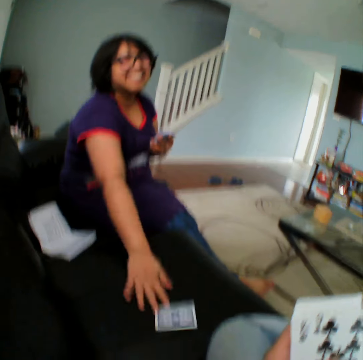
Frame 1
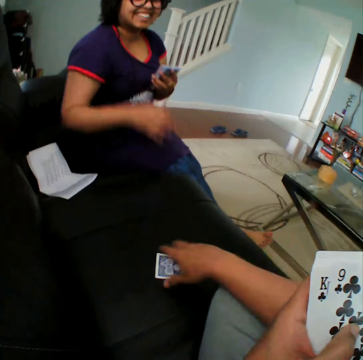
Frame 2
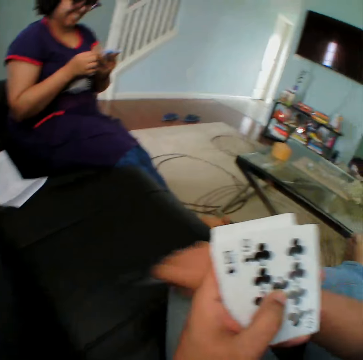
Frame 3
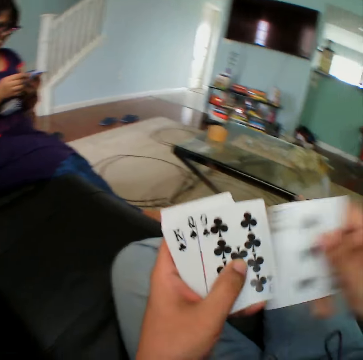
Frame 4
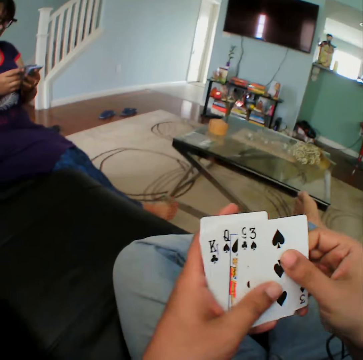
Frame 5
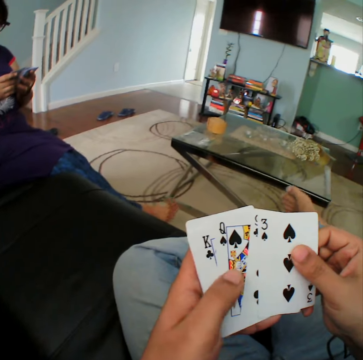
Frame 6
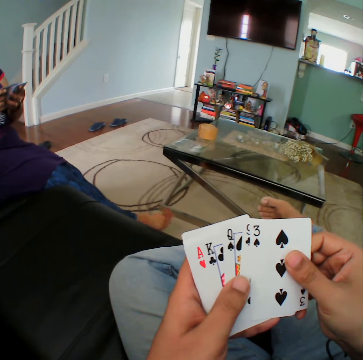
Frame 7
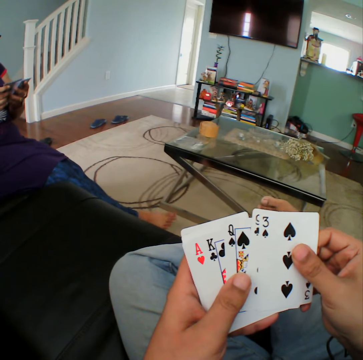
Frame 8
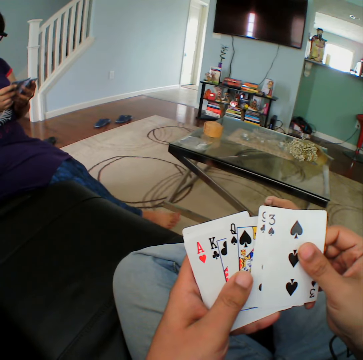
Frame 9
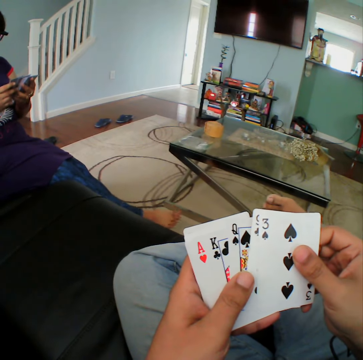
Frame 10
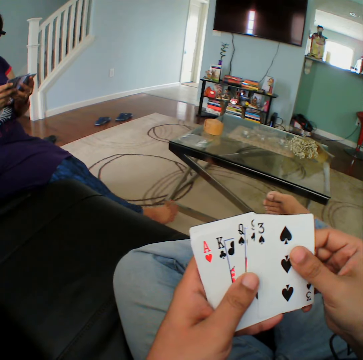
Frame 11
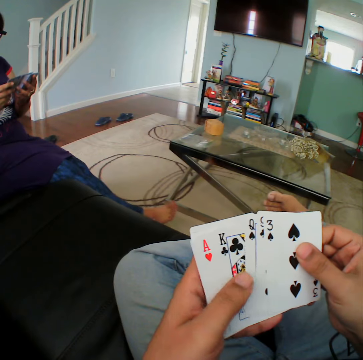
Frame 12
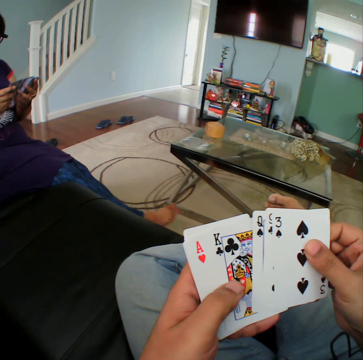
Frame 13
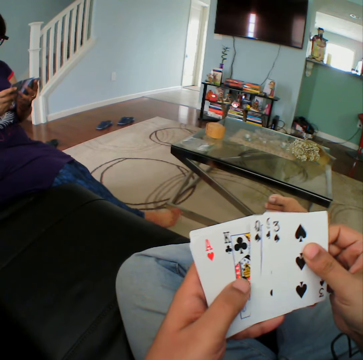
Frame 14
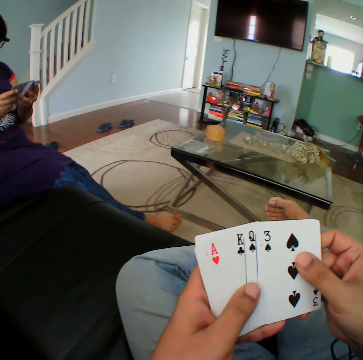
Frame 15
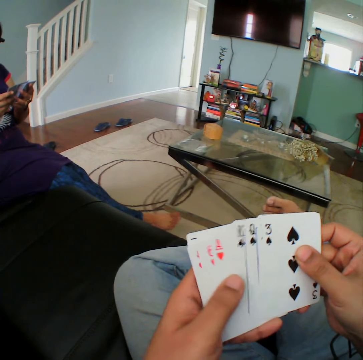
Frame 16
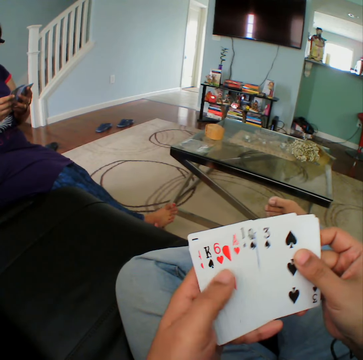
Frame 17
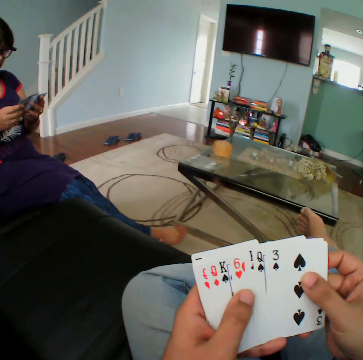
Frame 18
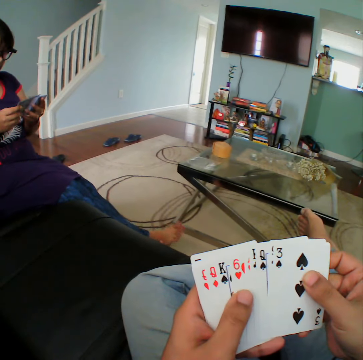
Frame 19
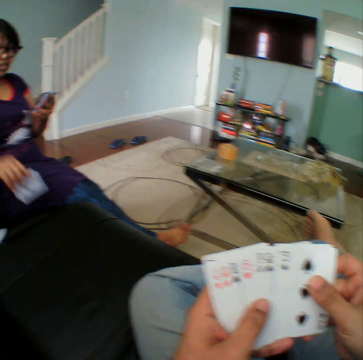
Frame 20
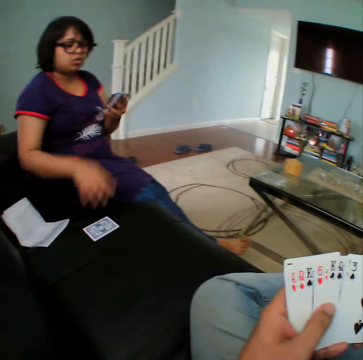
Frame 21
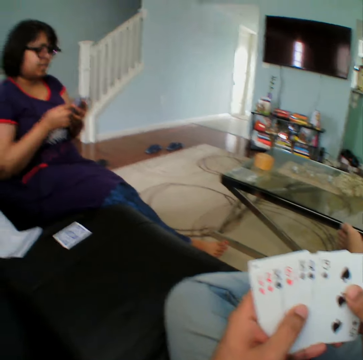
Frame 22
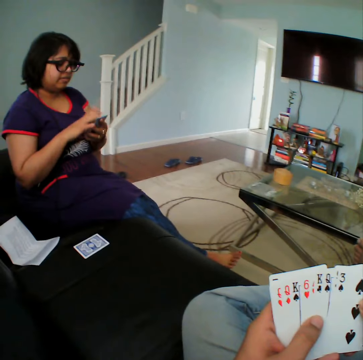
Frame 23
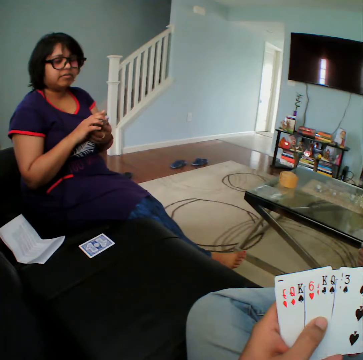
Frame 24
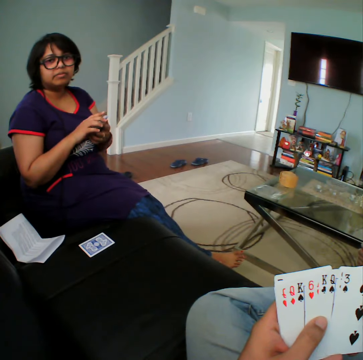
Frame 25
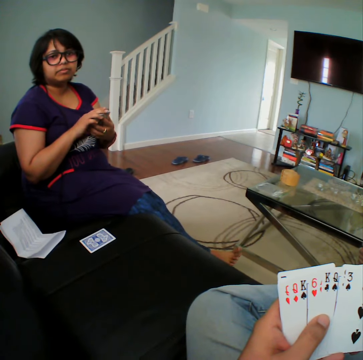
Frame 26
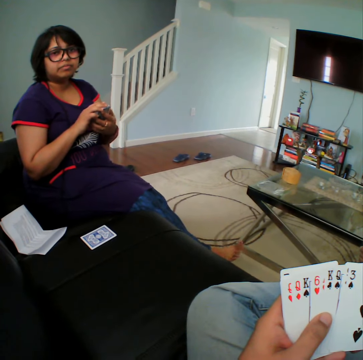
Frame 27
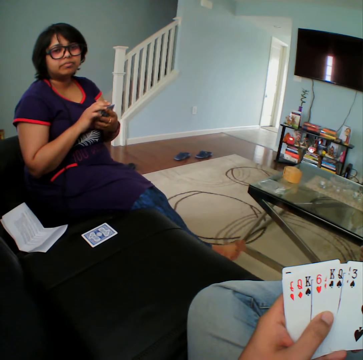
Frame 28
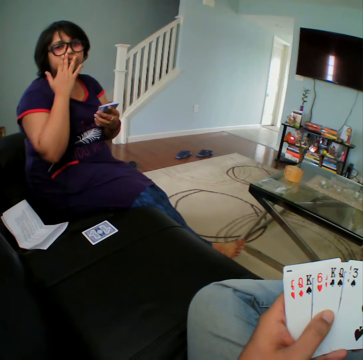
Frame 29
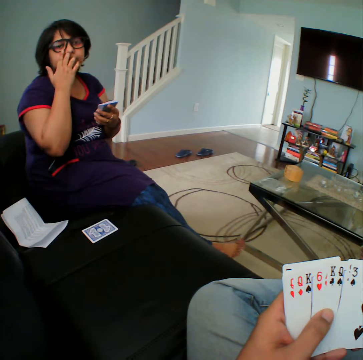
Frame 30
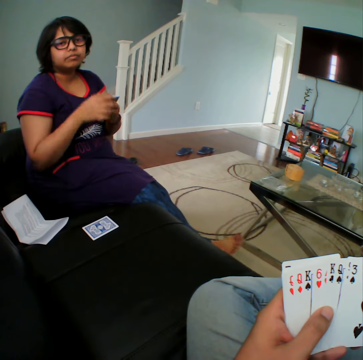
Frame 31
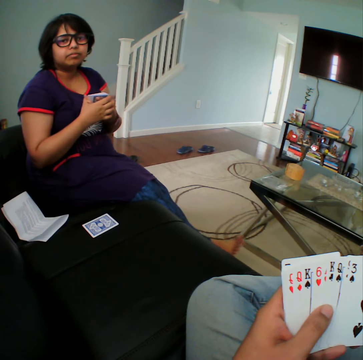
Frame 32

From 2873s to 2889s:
The camera wearer picks up a card from the sofa. A woman gives the card to the camera wearer. The camera wearer inspects the cards on his hands. The woman puts a card on the couch. The camera wearer stares at the woman.

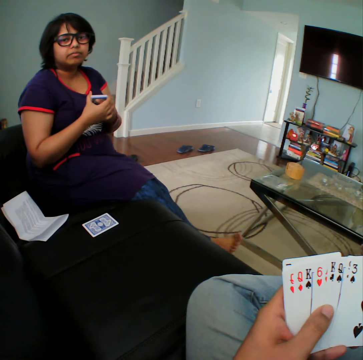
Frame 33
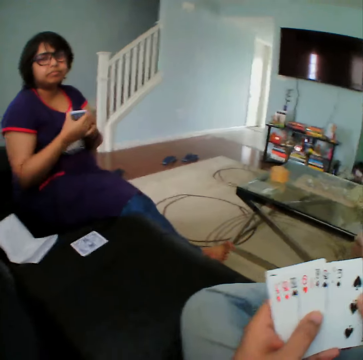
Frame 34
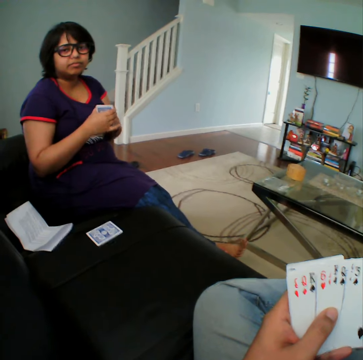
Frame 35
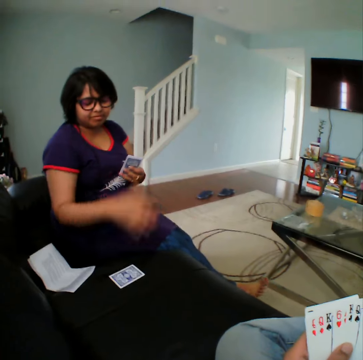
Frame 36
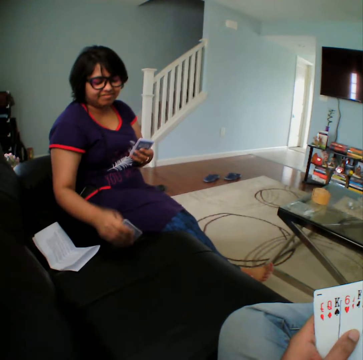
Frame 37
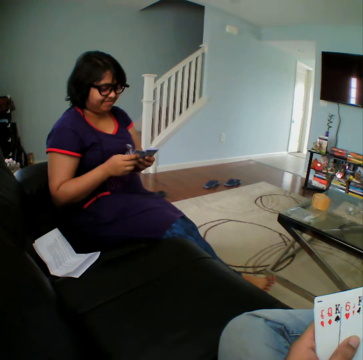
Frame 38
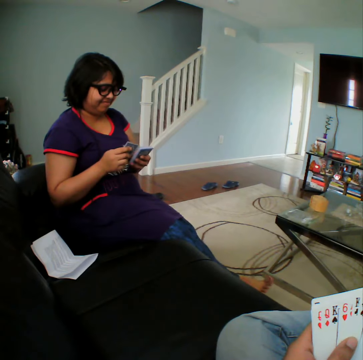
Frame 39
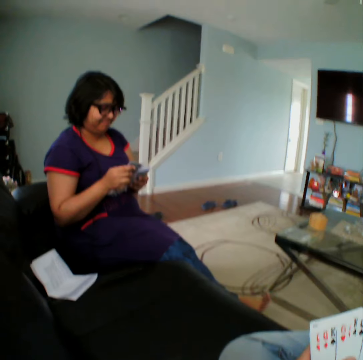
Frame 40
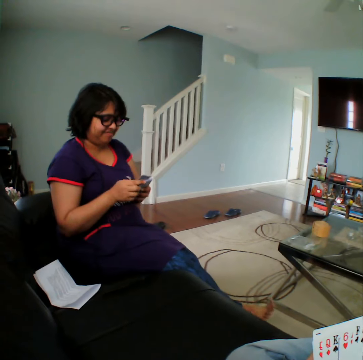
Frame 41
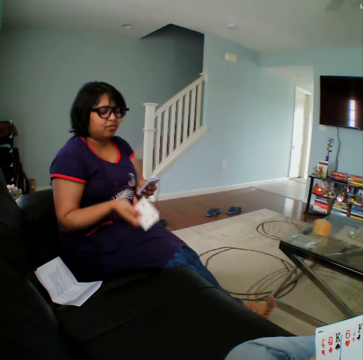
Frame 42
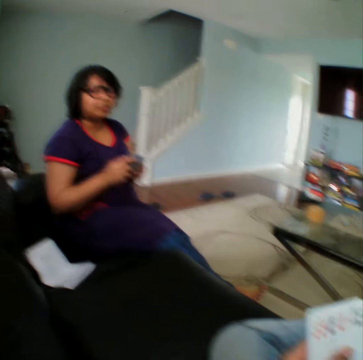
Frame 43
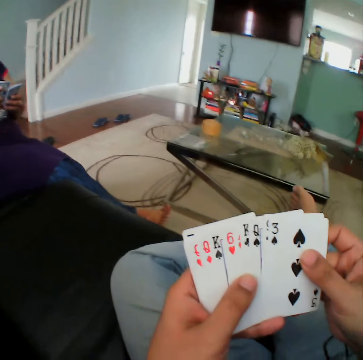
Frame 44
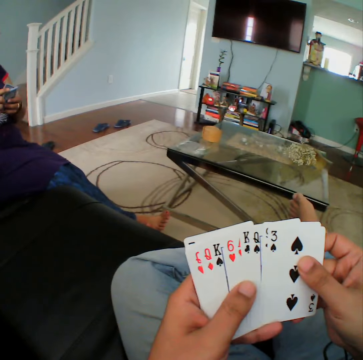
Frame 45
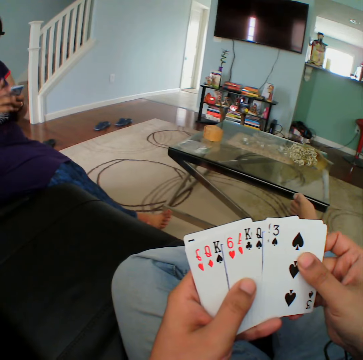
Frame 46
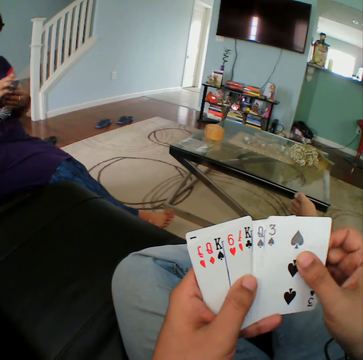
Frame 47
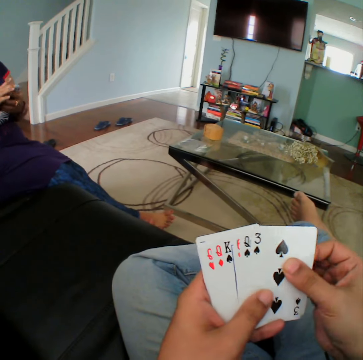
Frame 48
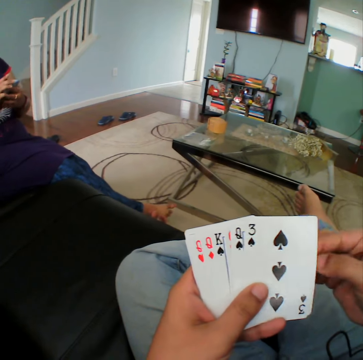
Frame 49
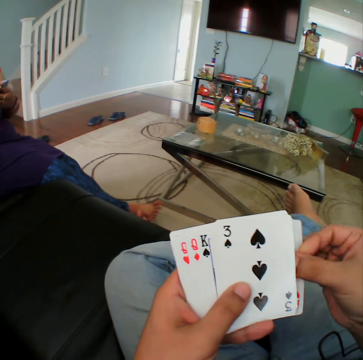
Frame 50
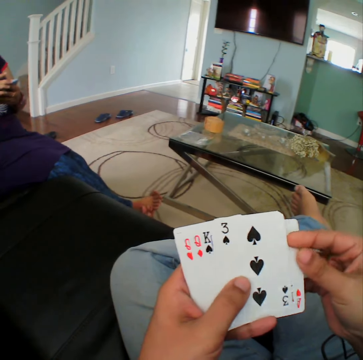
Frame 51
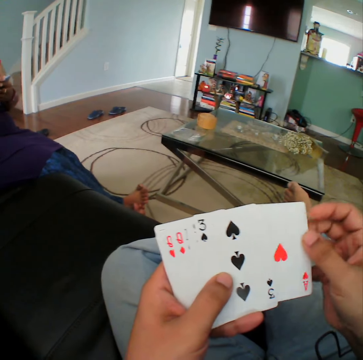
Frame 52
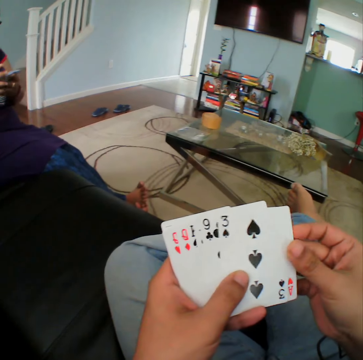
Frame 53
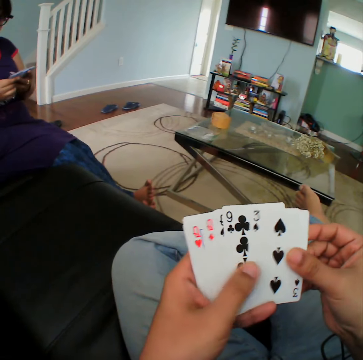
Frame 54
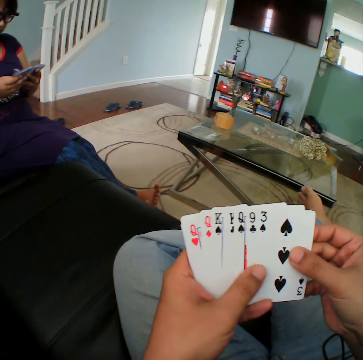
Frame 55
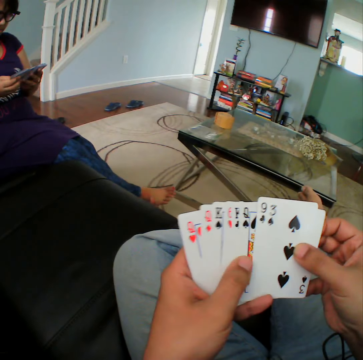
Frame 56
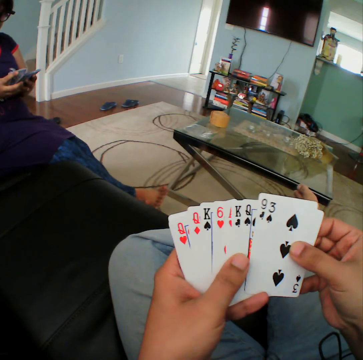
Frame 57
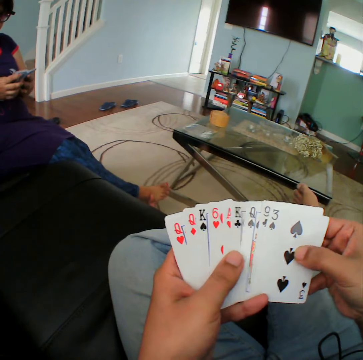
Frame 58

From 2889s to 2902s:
A woman picks up a card from the sofa. The camera wearer talks to the woman. He inspects the cards on his hands.

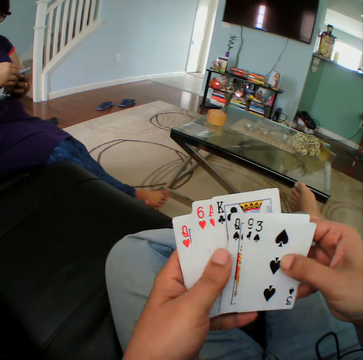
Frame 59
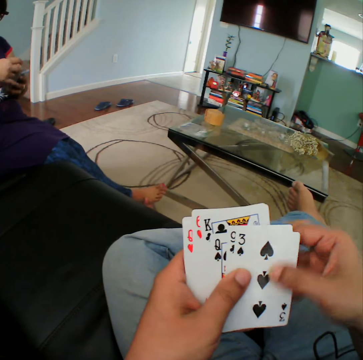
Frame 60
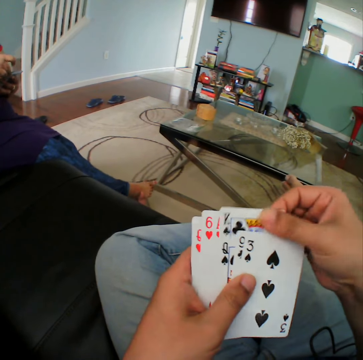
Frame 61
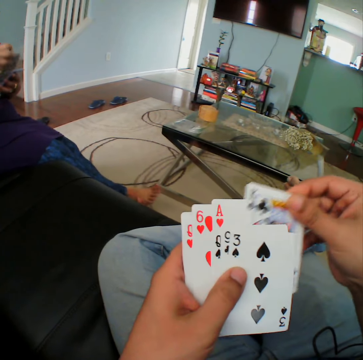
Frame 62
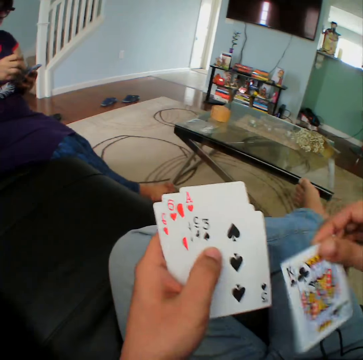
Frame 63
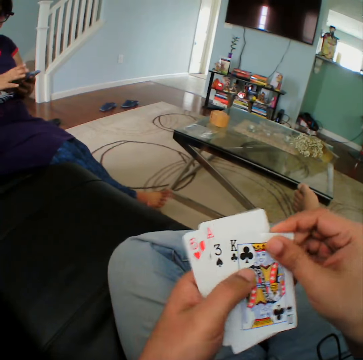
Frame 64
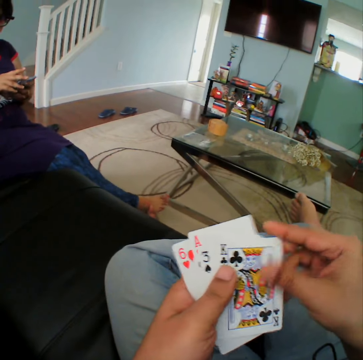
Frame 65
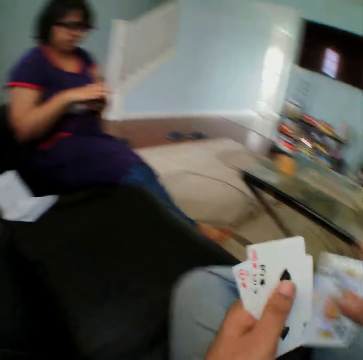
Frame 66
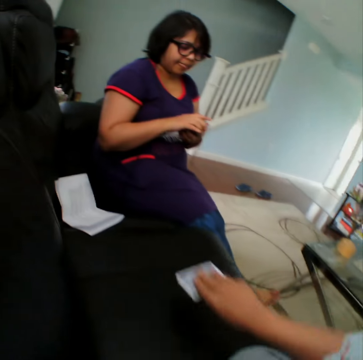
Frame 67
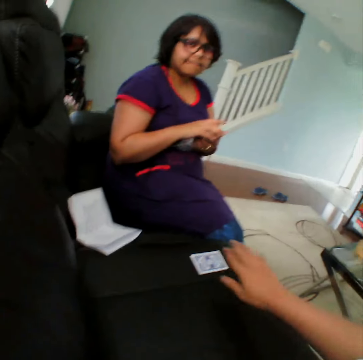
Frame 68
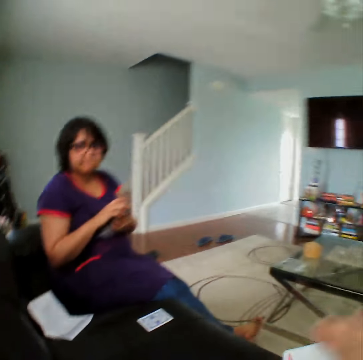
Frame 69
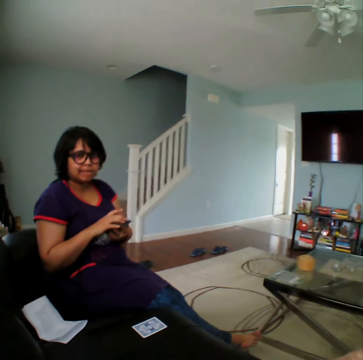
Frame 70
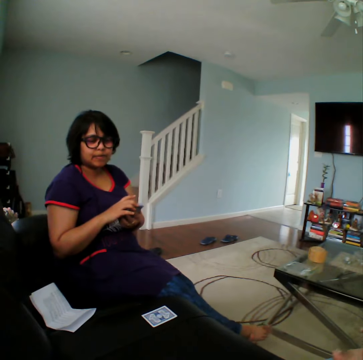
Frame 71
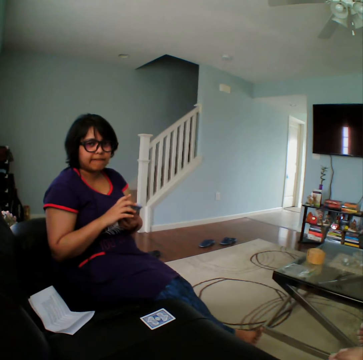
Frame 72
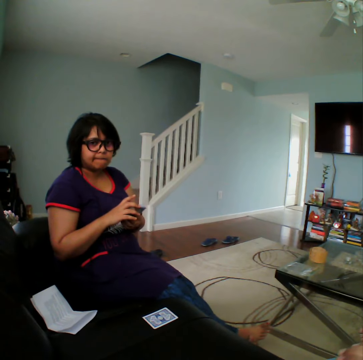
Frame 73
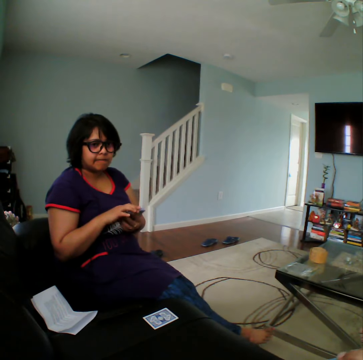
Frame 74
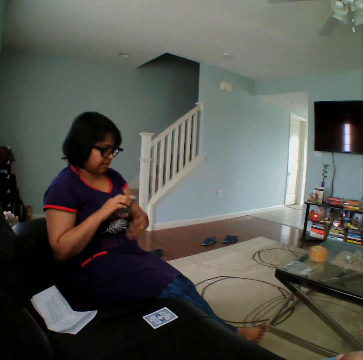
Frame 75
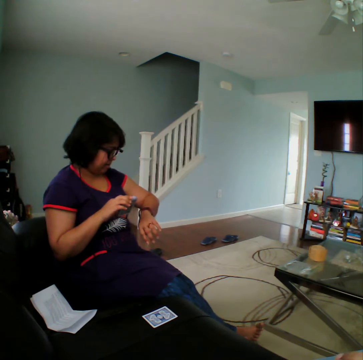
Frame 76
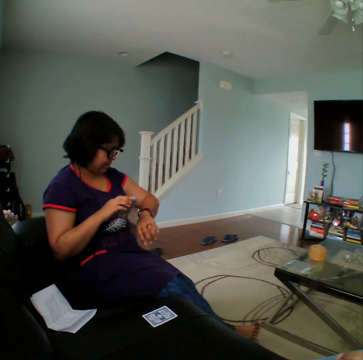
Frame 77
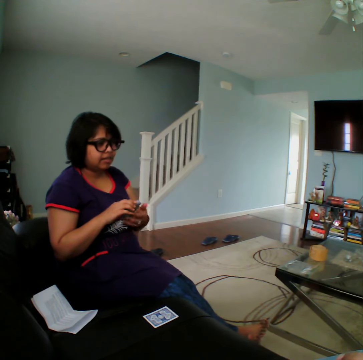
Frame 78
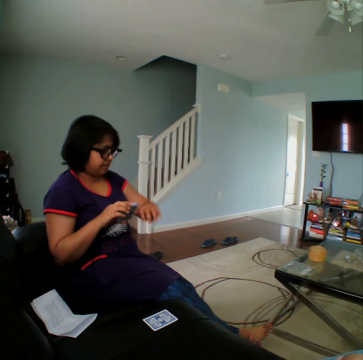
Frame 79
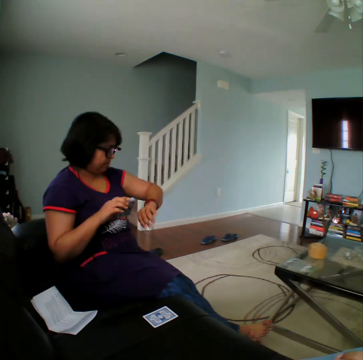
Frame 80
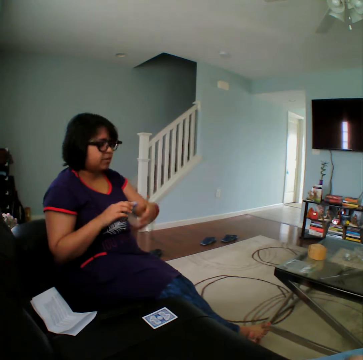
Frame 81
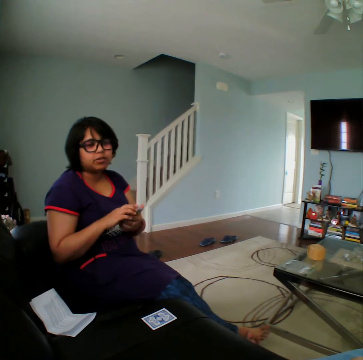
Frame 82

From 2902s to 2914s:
The camera wearer puts a card on the couch. They stare at a woman.
